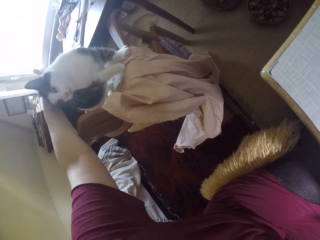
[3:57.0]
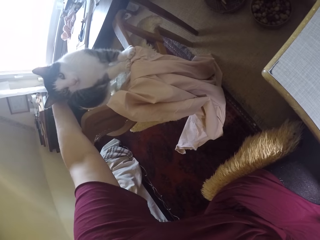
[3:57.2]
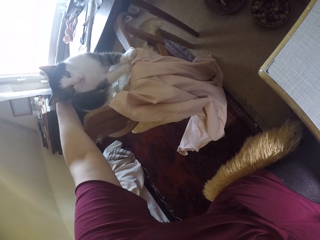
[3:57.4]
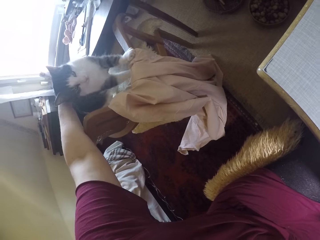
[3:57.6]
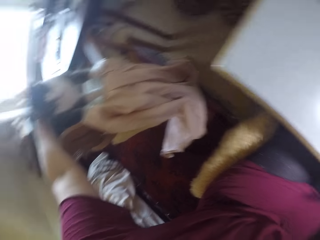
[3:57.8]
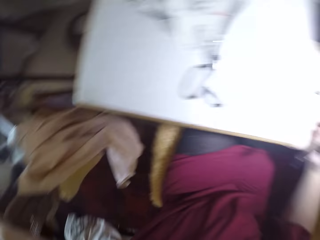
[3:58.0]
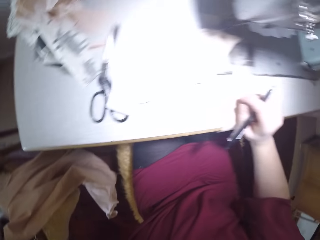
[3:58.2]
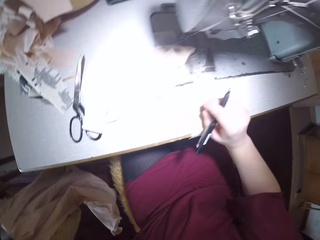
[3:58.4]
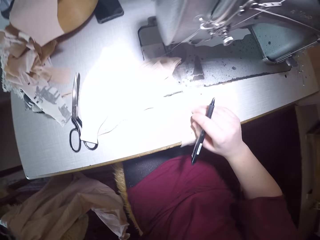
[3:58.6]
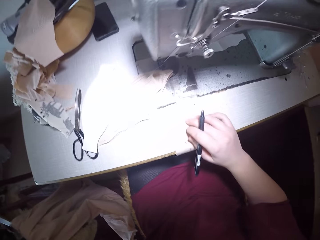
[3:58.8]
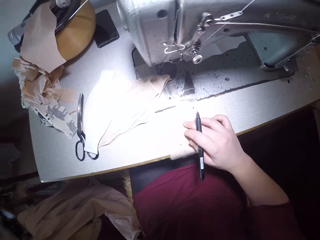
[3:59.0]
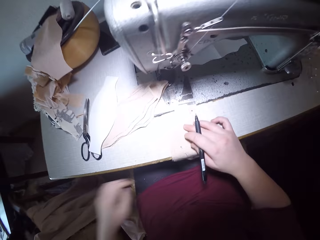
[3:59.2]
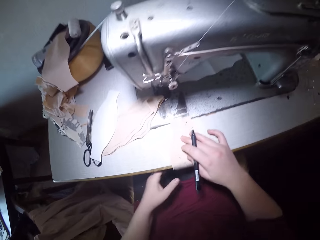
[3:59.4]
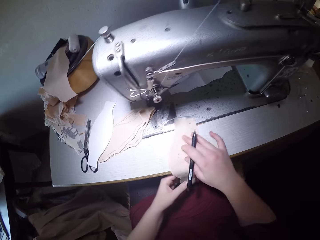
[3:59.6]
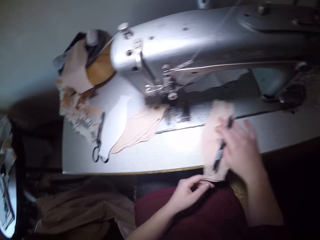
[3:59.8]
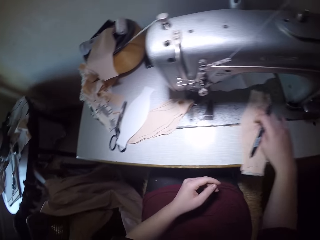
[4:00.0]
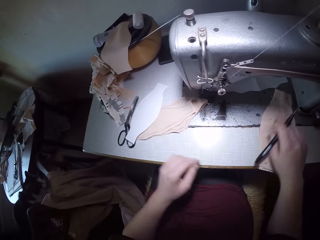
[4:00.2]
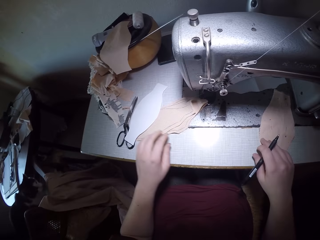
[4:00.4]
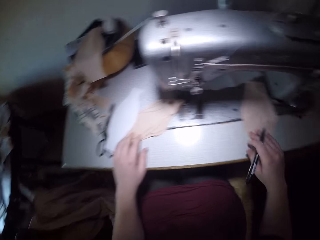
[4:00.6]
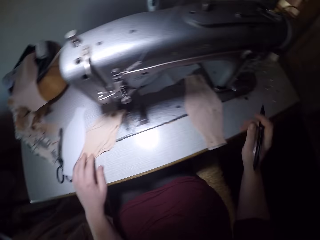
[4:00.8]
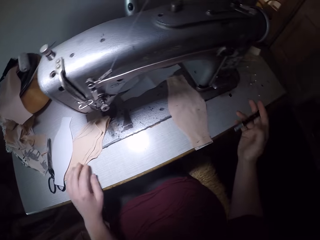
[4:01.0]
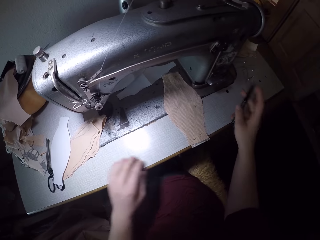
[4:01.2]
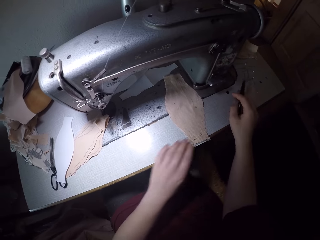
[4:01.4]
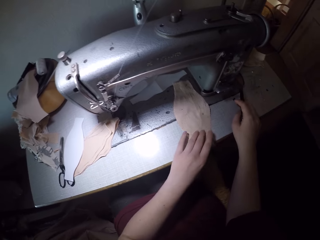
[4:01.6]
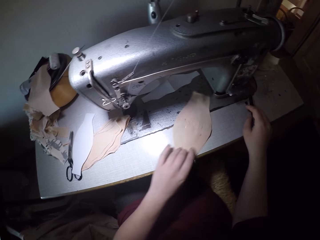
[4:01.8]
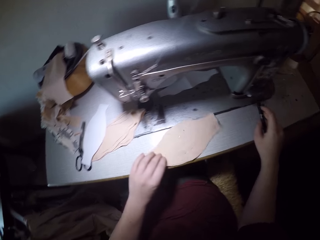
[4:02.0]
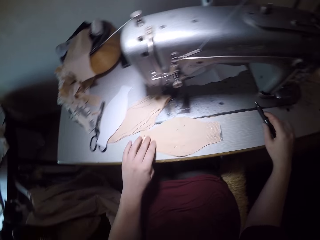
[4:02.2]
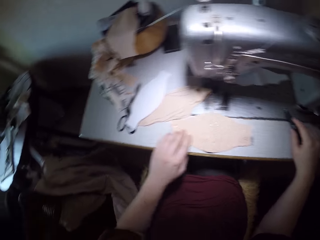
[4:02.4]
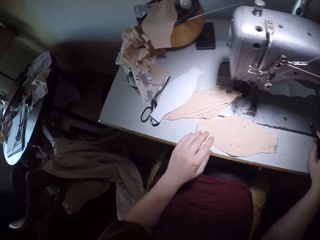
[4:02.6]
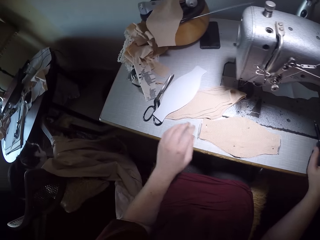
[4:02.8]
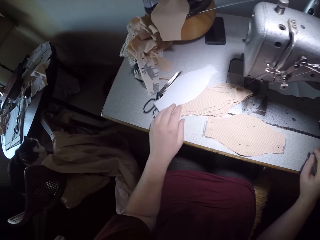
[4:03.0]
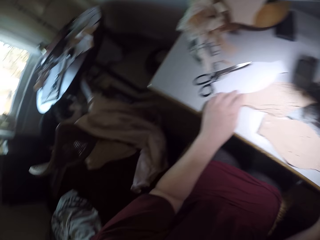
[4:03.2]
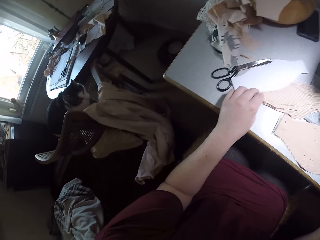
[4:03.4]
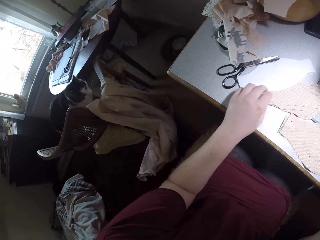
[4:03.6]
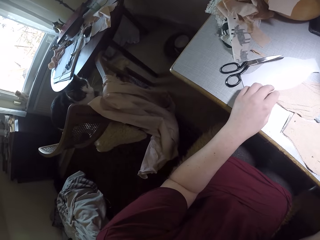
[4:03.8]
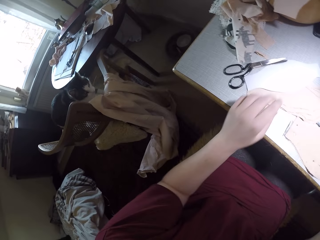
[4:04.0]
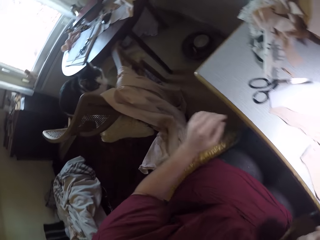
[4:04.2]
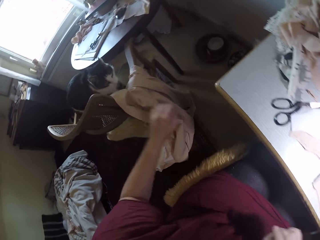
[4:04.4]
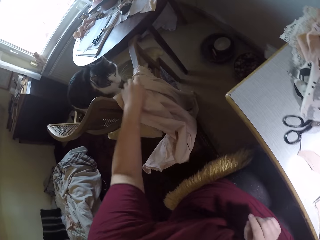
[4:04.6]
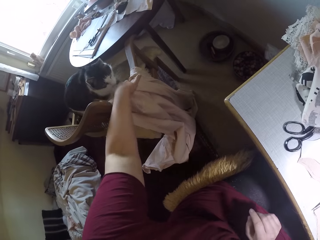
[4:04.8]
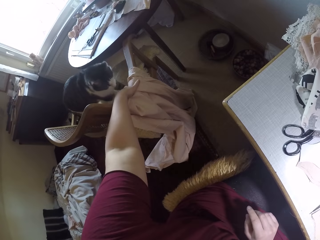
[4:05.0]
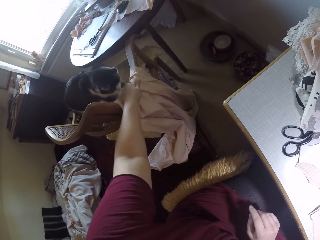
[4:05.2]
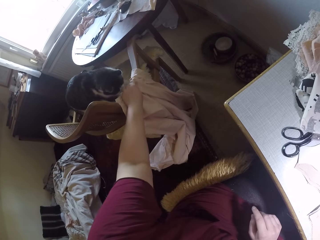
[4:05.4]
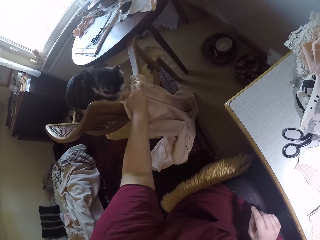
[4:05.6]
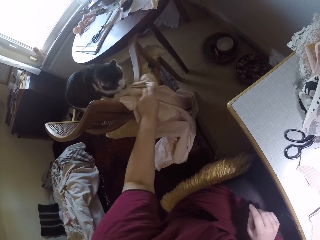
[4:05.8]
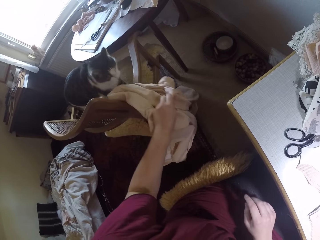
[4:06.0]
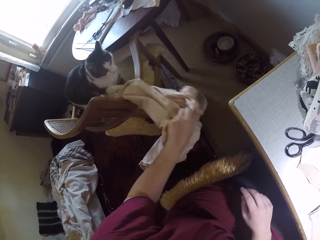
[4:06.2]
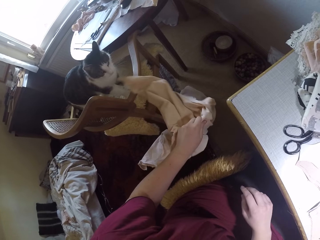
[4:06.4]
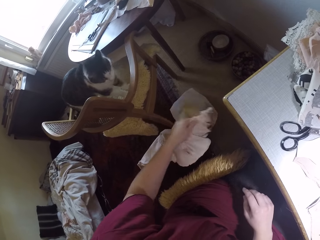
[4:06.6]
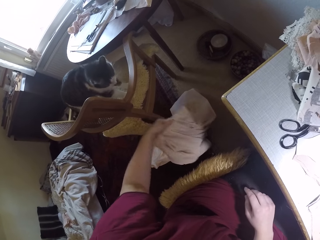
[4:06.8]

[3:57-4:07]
The camera wearer turns back to the machine. They move the fabric to the right. They put the piece of cloth aside. They move the fabric back to the center. They pull the cloth. They put the pen on the sewing machine table. They touch the cloth. They drop the cloth on the floor. They bring down a cloth on the chair beside her.

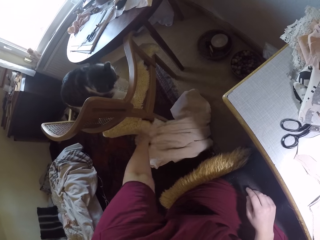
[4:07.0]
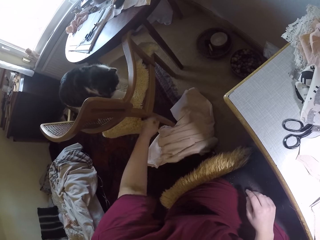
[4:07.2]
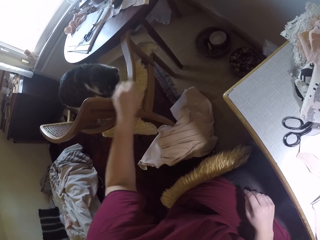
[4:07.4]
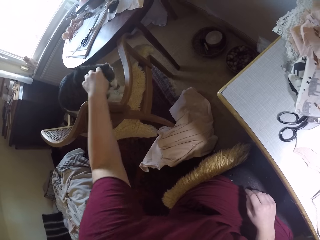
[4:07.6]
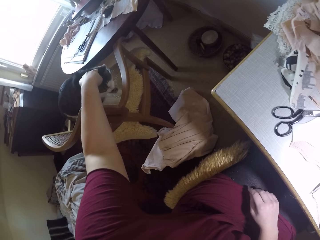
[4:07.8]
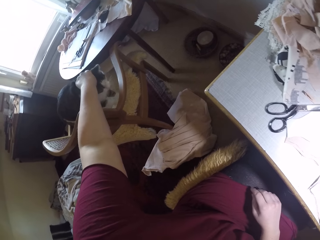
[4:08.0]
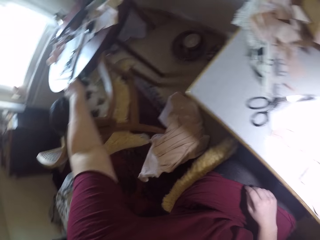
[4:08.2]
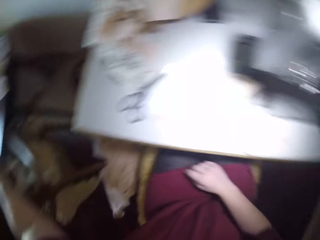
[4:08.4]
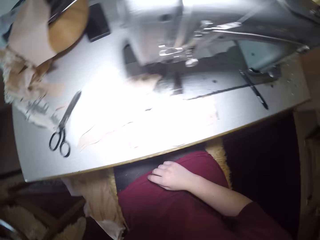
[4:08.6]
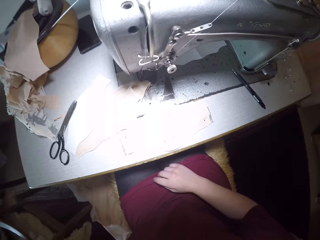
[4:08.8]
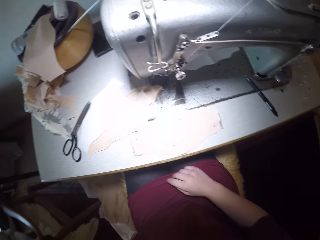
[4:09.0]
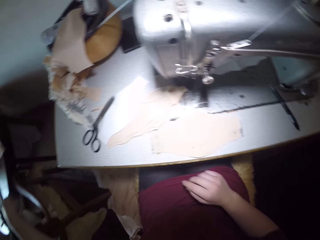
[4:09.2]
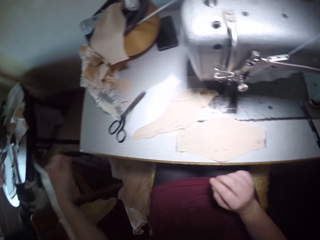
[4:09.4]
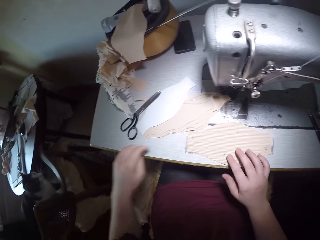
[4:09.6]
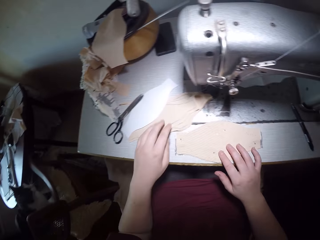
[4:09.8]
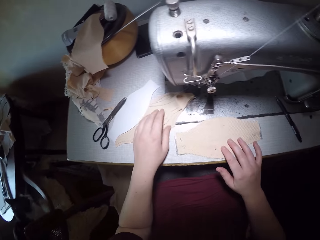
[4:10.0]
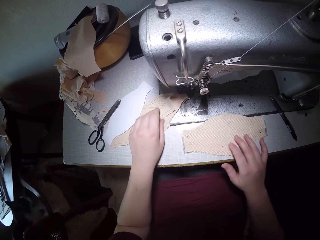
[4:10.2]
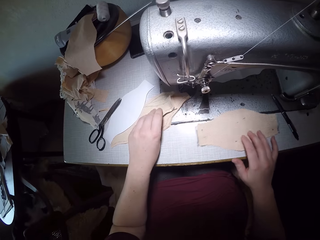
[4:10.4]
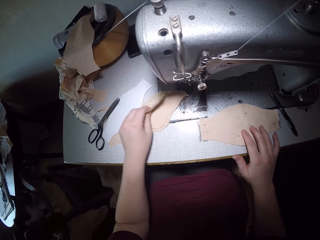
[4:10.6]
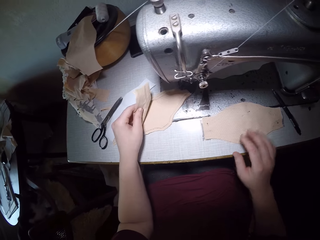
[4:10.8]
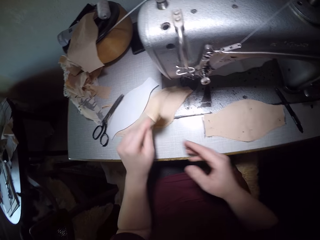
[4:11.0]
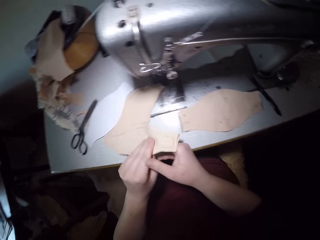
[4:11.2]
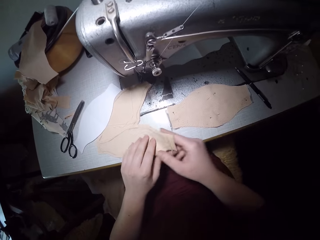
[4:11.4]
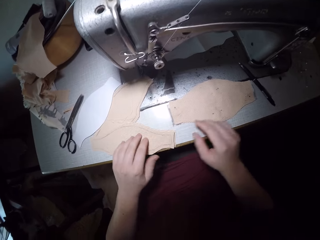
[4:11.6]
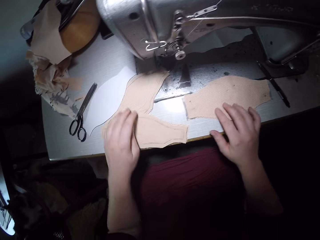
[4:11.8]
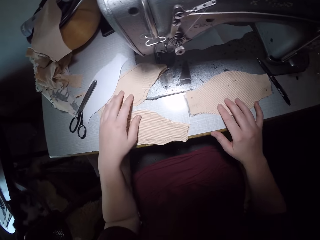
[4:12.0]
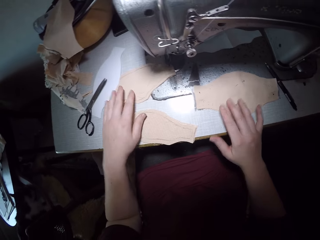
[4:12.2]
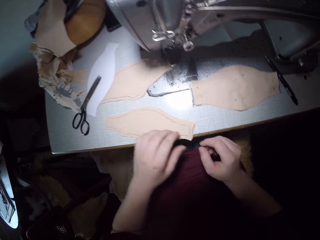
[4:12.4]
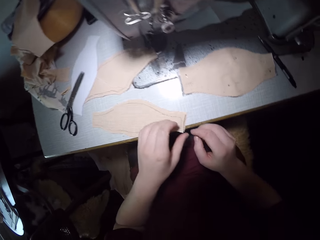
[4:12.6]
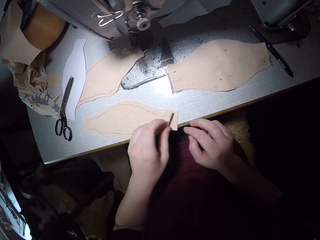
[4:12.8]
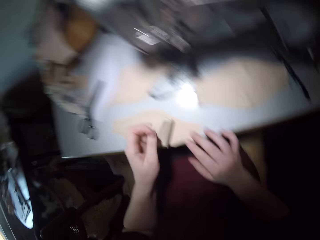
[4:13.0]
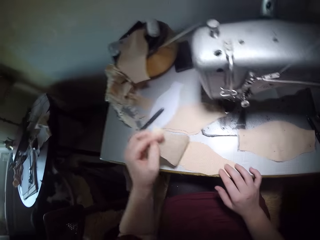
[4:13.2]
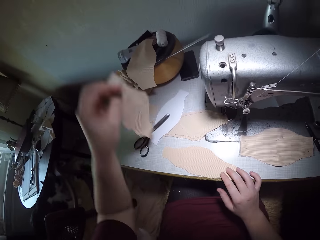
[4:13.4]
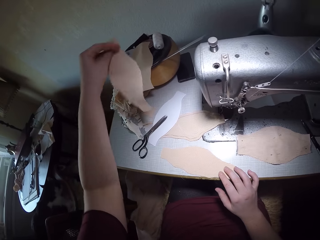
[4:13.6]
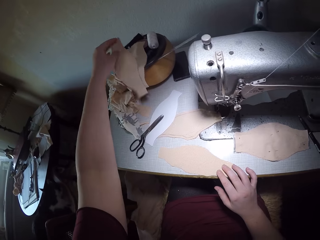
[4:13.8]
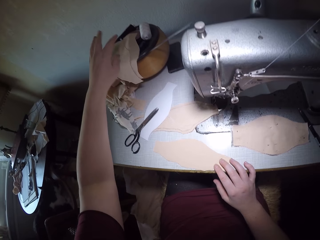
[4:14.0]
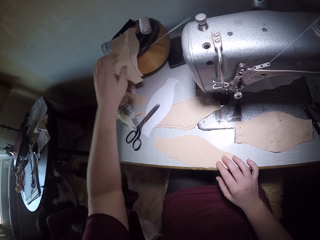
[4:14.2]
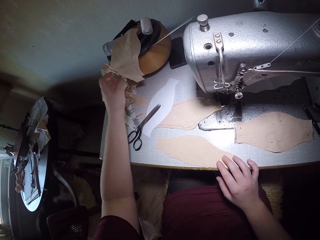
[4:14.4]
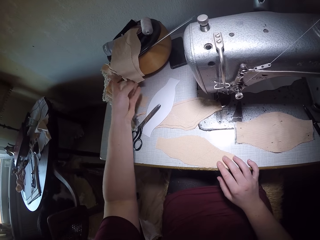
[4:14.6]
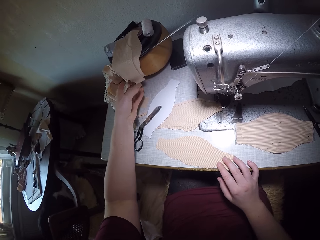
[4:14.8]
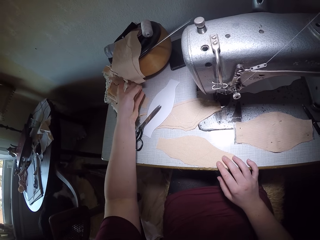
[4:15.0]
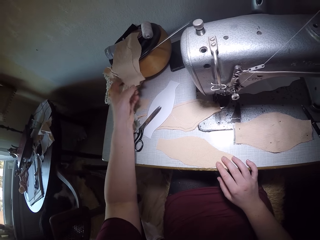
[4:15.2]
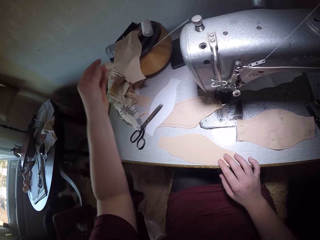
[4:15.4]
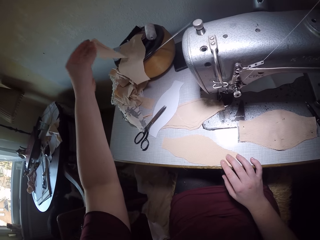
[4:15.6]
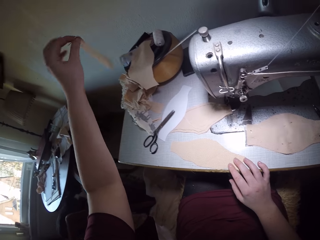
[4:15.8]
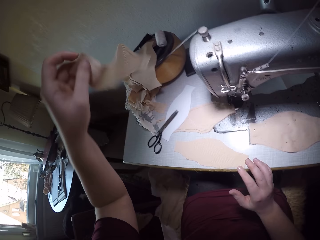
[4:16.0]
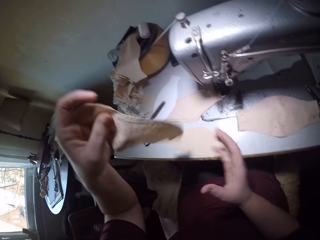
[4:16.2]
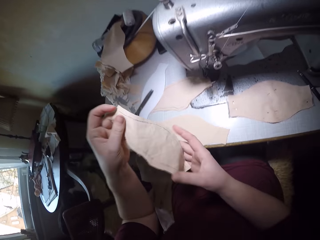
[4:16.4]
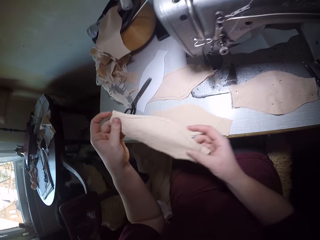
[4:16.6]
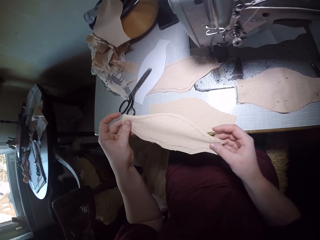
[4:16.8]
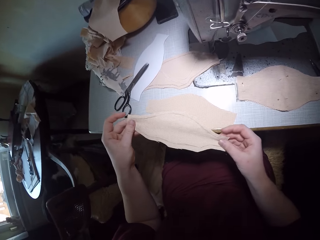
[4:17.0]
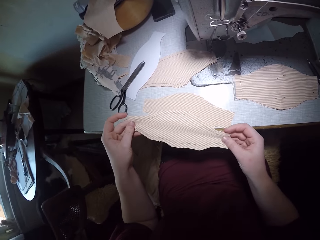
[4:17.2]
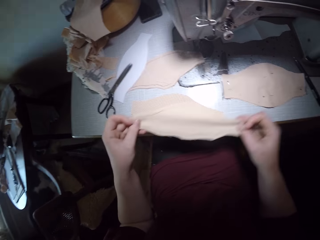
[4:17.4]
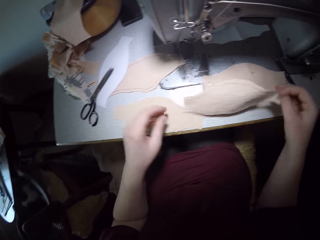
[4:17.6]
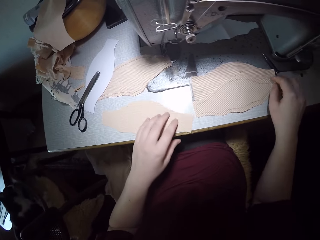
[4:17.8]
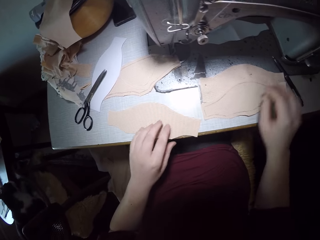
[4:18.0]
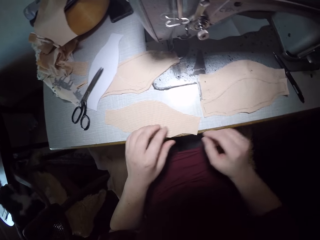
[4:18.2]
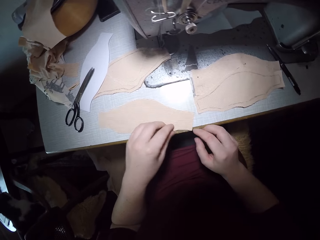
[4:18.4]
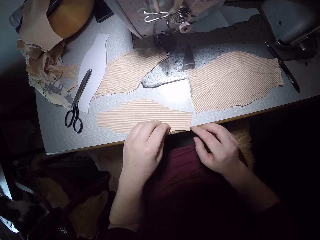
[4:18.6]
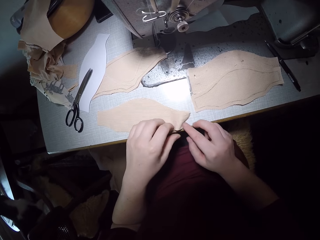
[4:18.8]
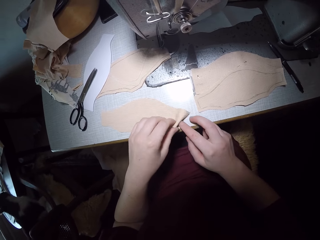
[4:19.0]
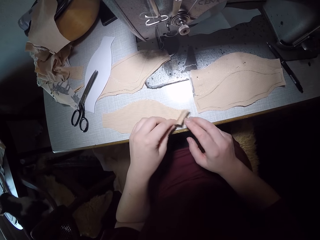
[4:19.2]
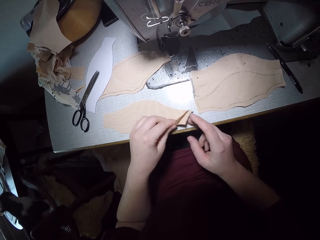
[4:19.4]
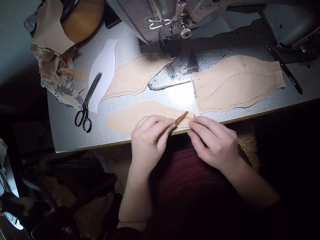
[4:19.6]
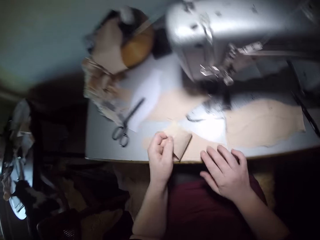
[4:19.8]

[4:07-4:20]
The camera wearer touches the cat. They move the fabric to the right. They touch the cloth. They bring out another pair of fabric from the pile of fabric at the left side of the machine. They separate the pair of fabrics into two. They drop the second half of the fabric on a tool bowl. They pick the fabric from the tool bowl. They drop the fabric on the pinned fabric on the right, on the sewing machine table. They put the piece of cloth on the bowl. They separate another pair of fabrics.
